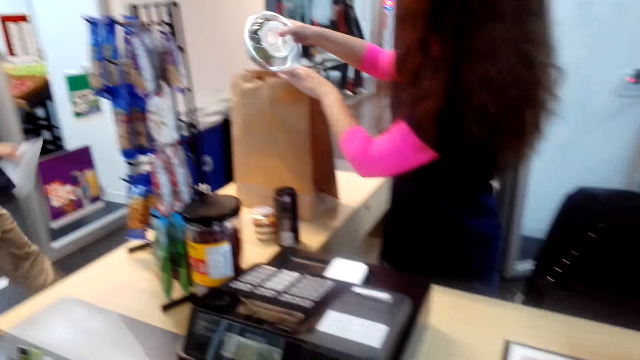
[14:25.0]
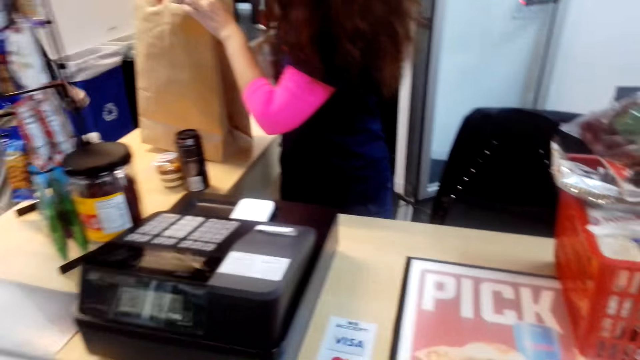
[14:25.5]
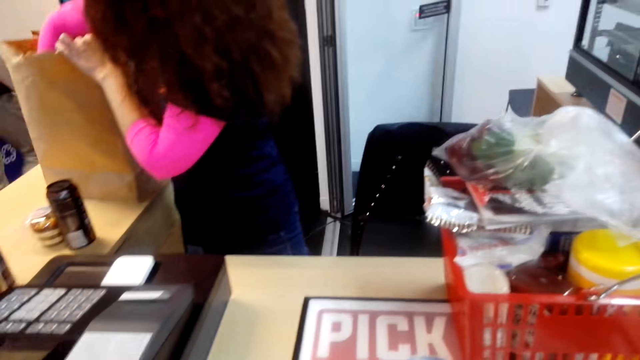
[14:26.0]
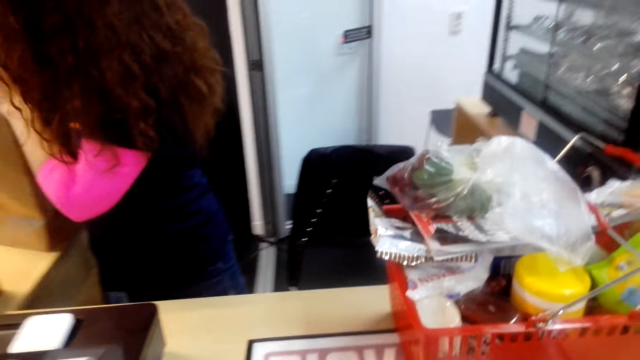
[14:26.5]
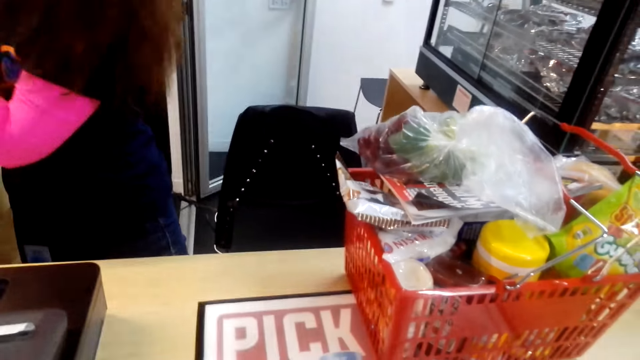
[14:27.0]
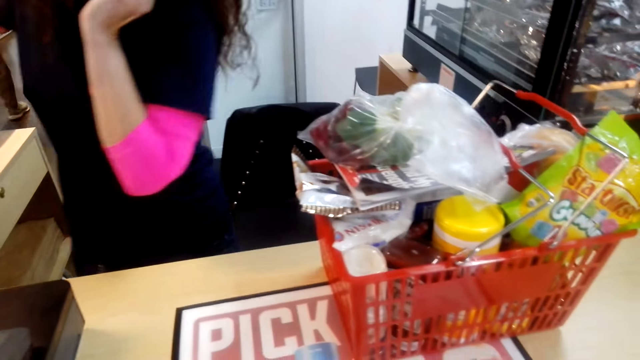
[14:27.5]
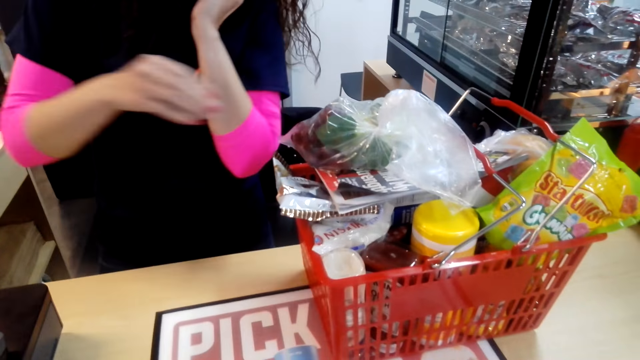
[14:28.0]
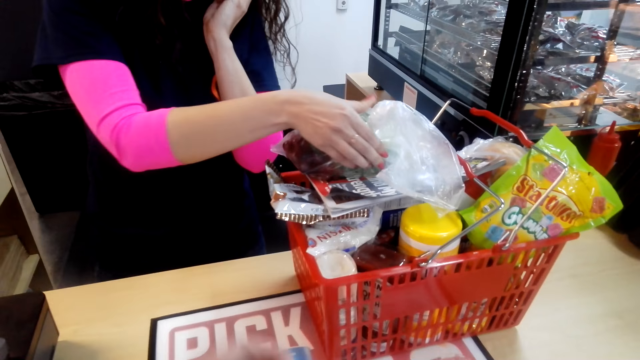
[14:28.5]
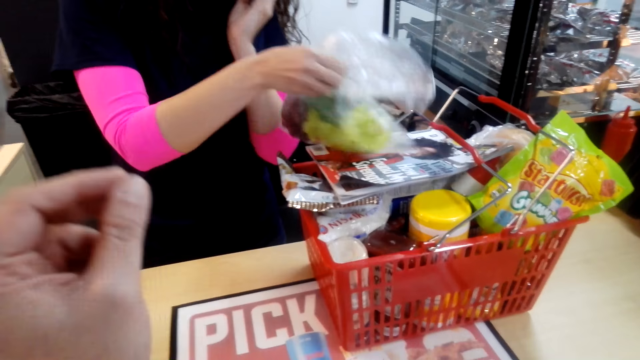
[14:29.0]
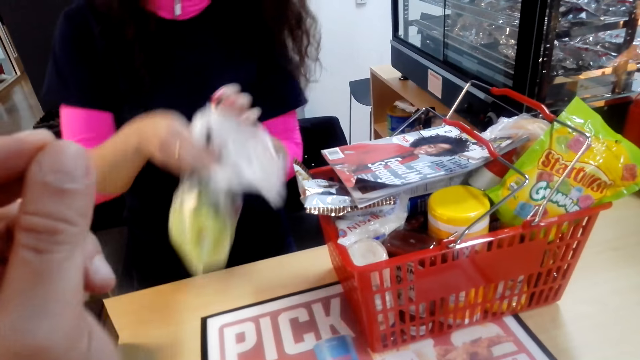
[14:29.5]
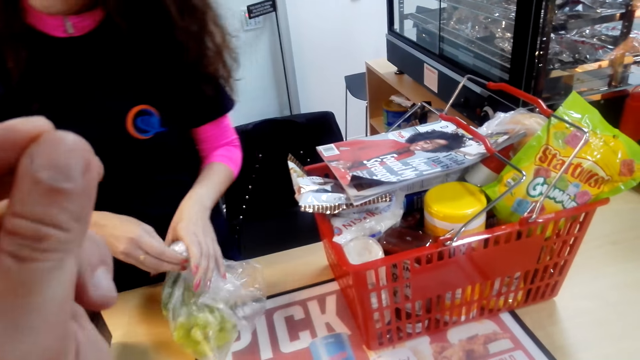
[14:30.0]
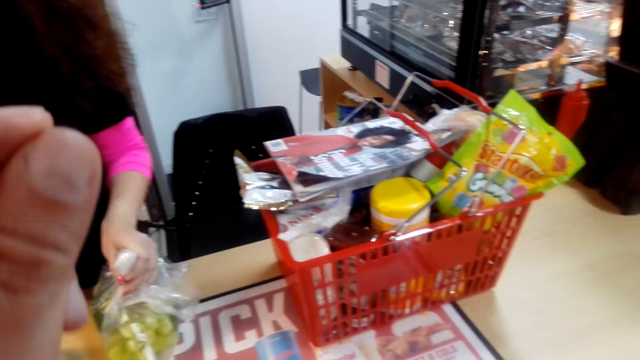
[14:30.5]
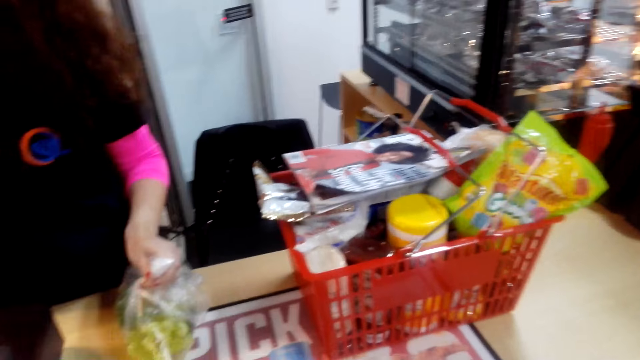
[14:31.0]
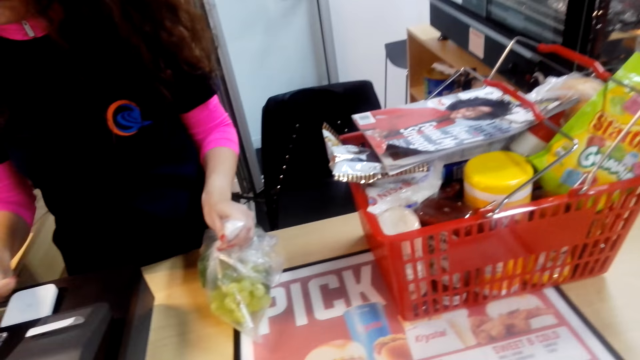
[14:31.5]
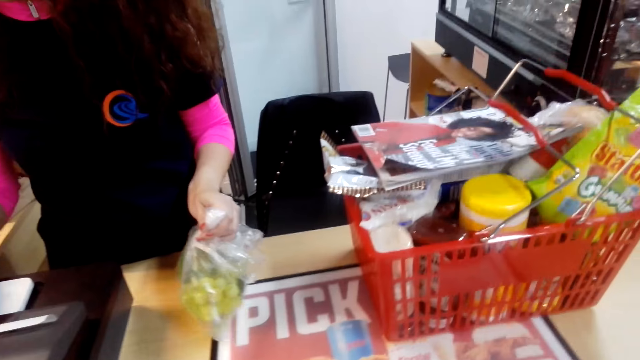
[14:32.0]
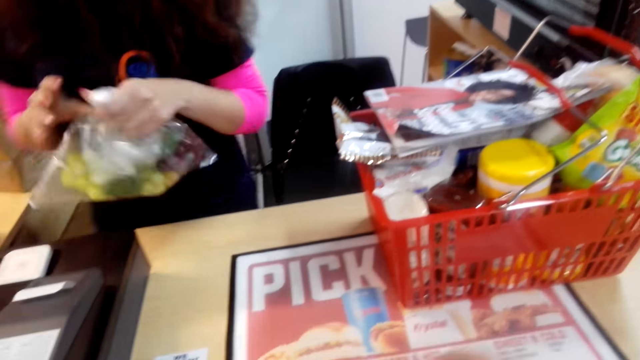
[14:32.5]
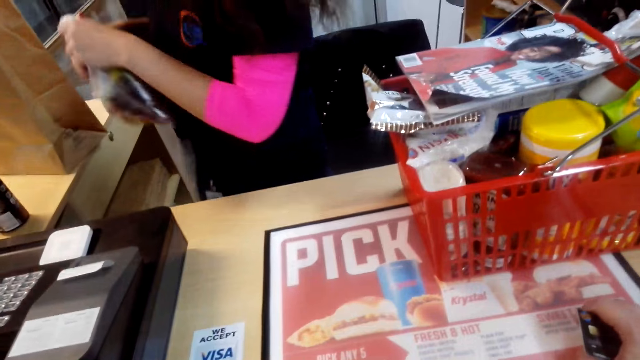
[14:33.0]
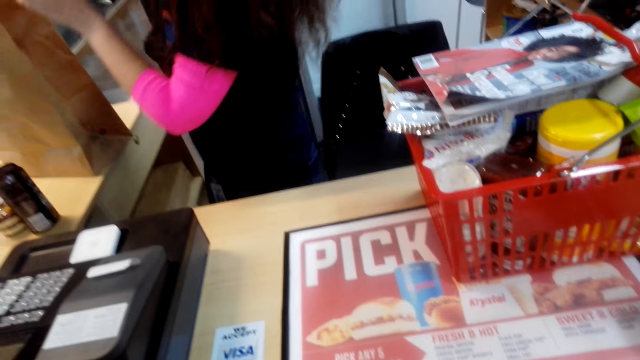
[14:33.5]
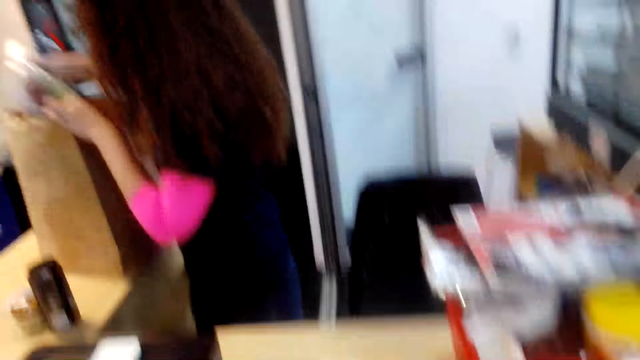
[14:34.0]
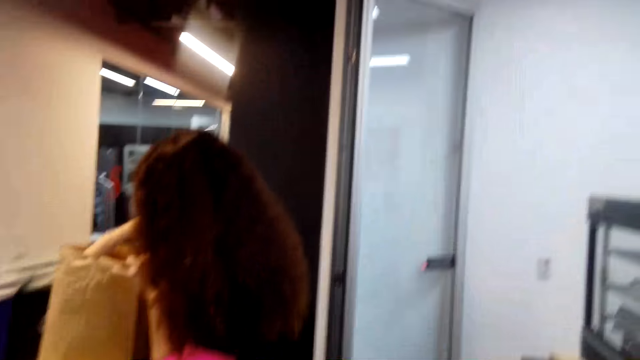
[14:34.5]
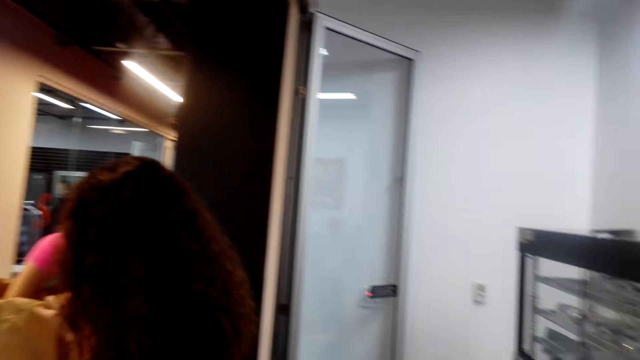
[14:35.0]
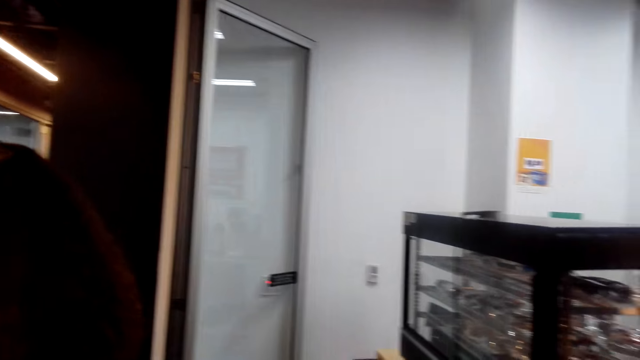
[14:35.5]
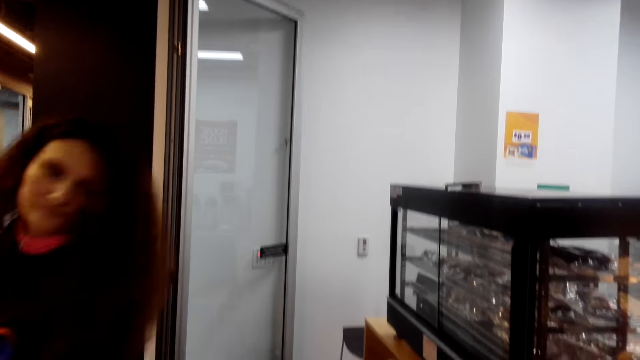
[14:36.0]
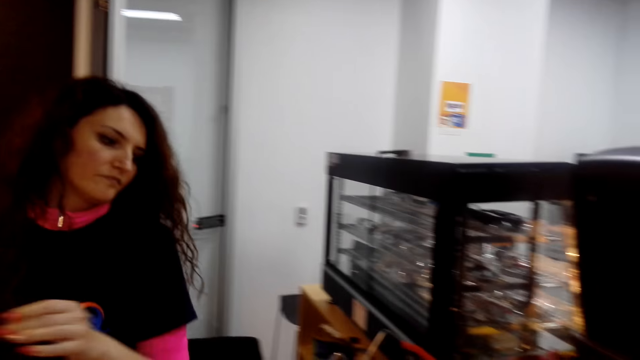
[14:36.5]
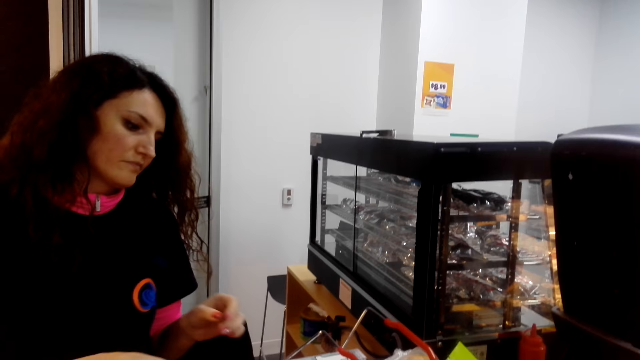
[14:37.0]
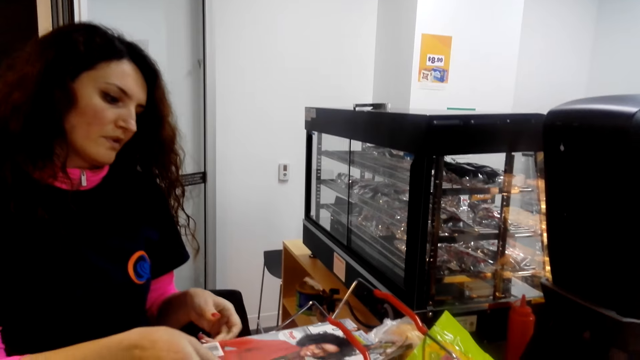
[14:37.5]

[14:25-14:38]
A person packs the stuff. The camera wearer raises a hand and lowers the hand. The person calculates the prices of the stuff bought using a counter machine. The camera wearer touches the table. The person packs the stuff.

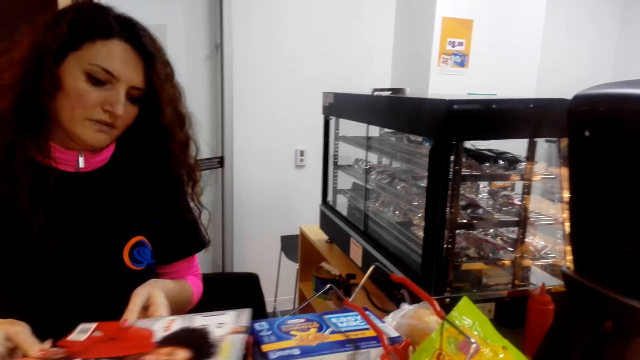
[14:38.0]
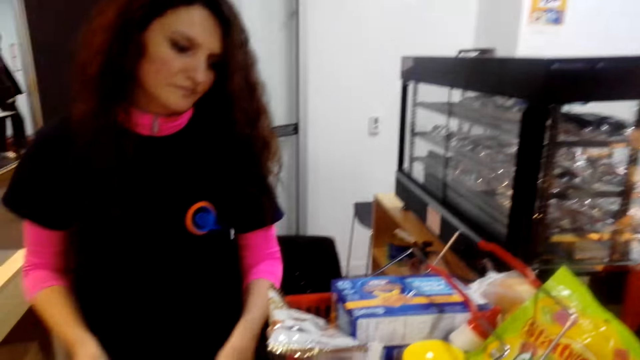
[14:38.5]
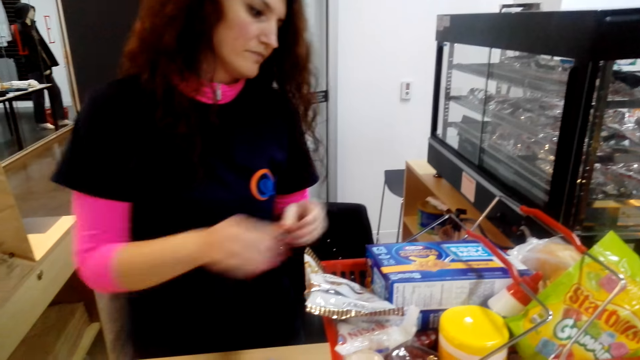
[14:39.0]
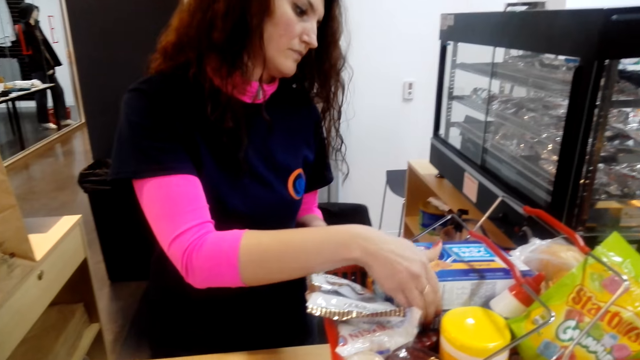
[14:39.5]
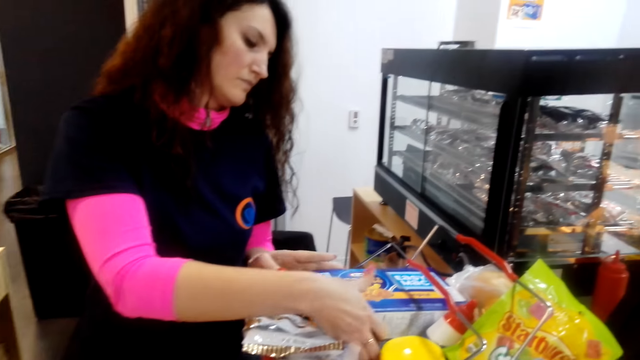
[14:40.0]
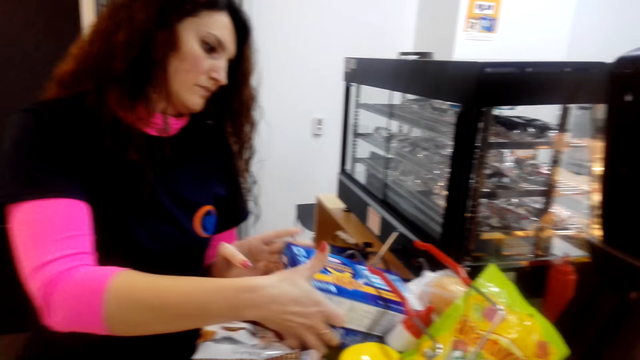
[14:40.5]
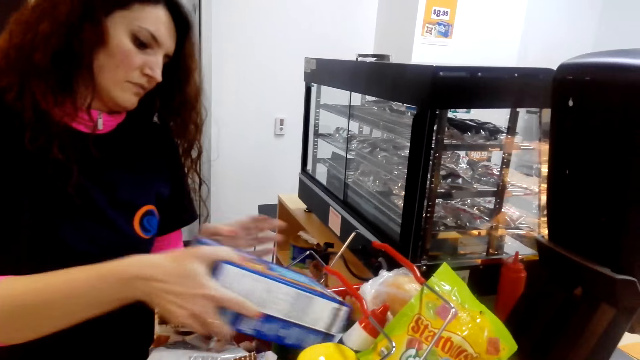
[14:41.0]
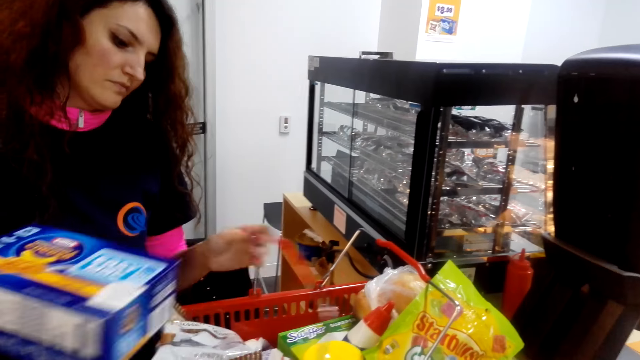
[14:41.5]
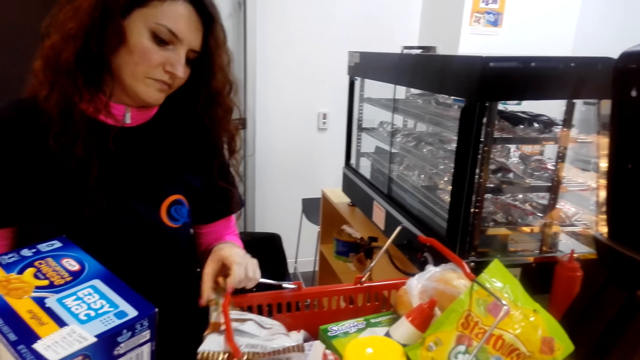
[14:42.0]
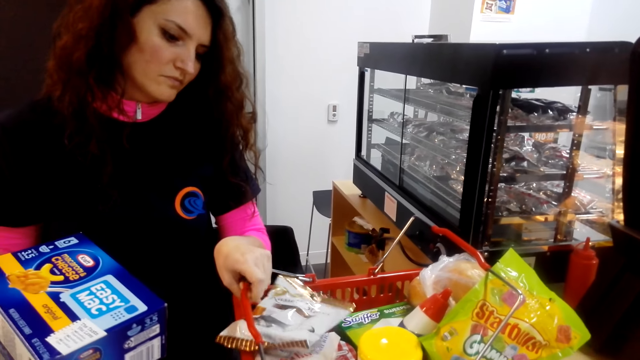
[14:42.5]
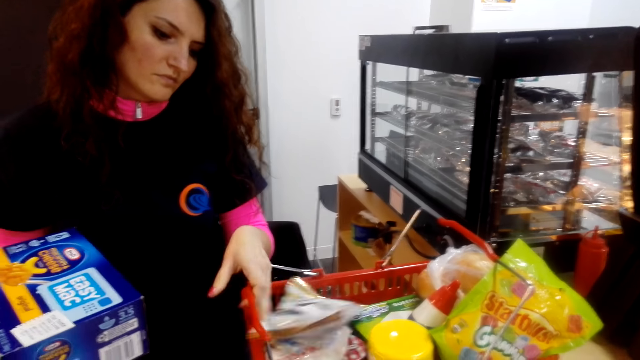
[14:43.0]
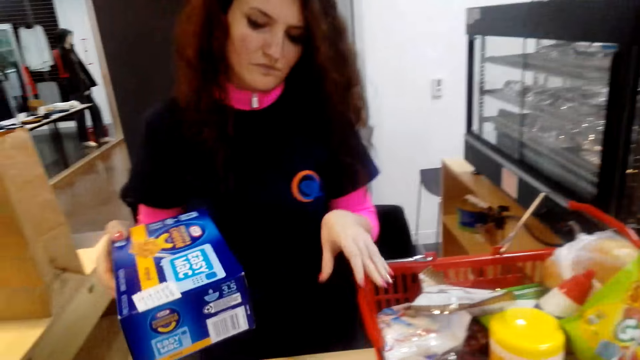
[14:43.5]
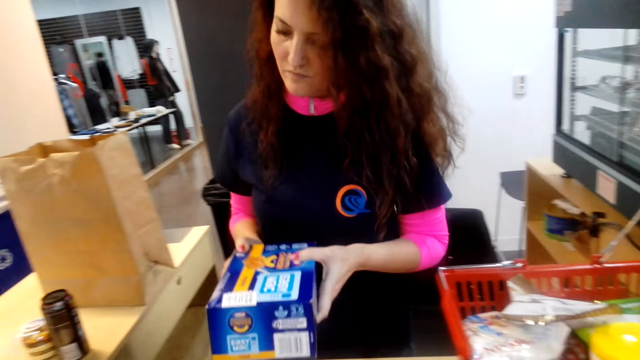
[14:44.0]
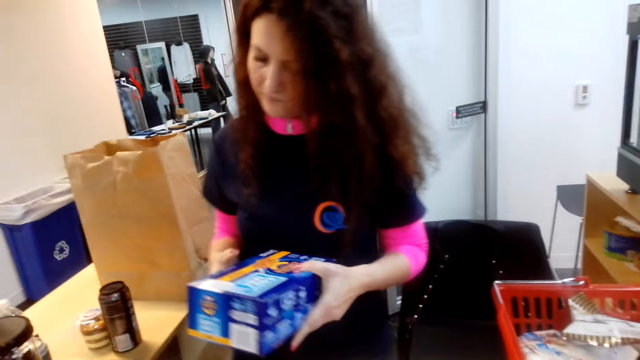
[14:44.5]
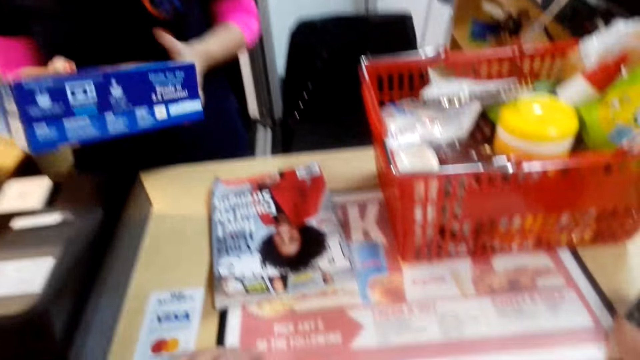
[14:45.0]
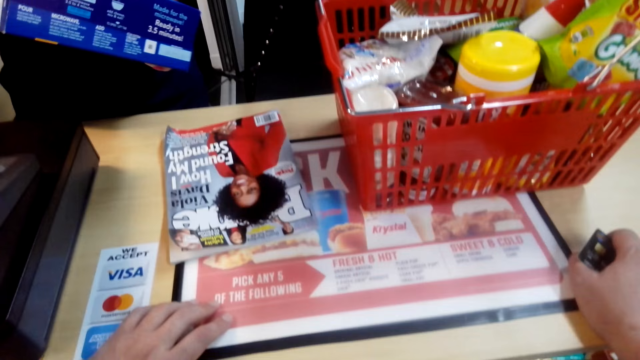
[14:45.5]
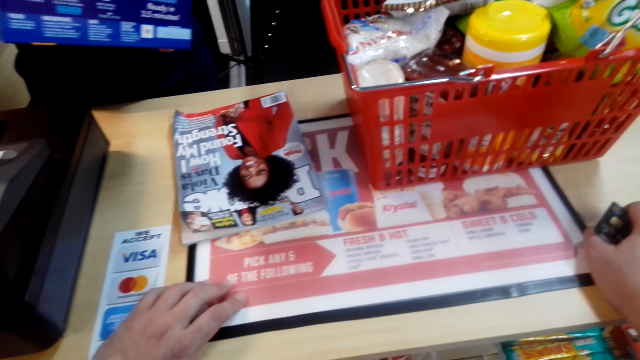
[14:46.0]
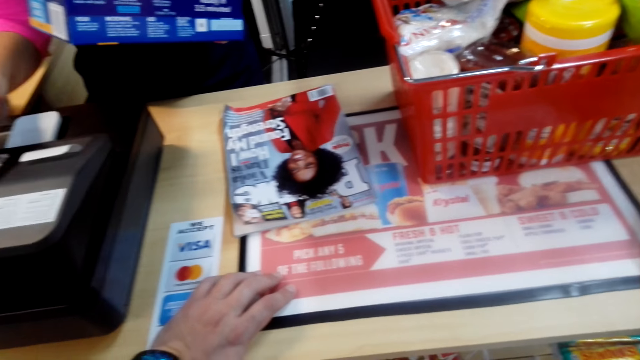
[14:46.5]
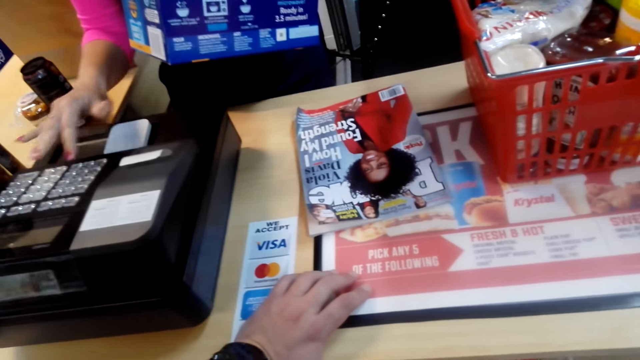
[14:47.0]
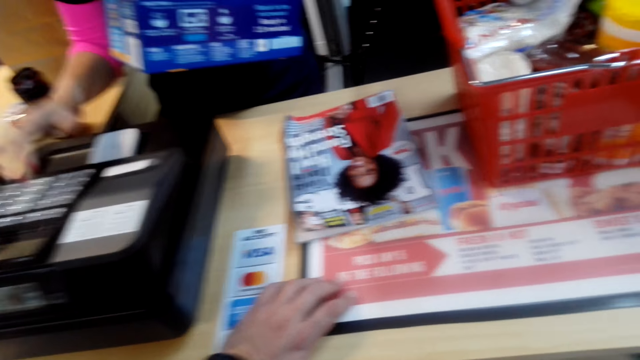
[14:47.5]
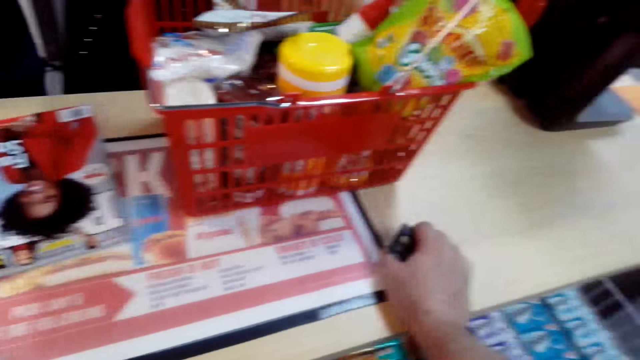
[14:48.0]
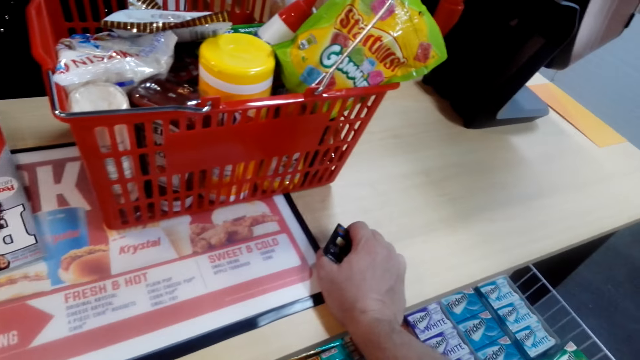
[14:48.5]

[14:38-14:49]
A person calculates the prices of the stuff bought using a counter machine.
